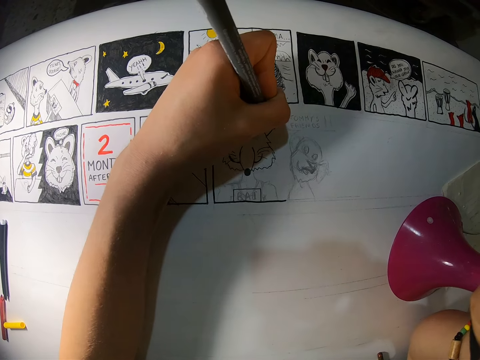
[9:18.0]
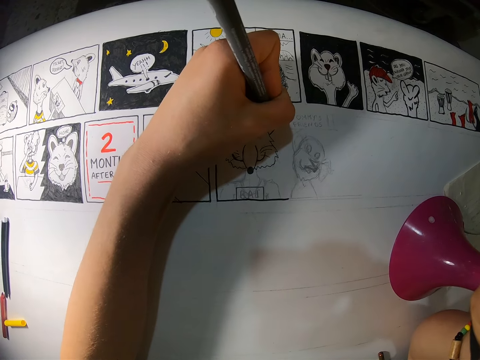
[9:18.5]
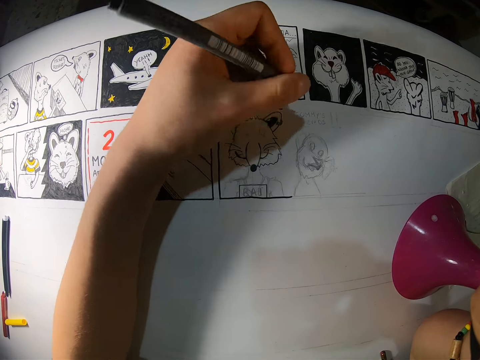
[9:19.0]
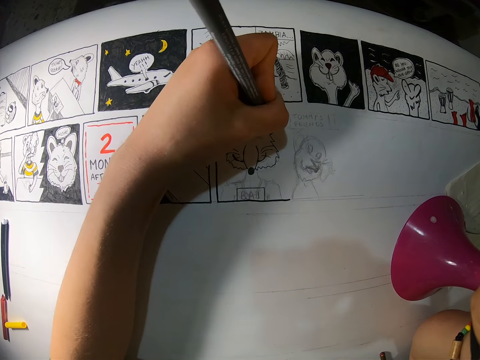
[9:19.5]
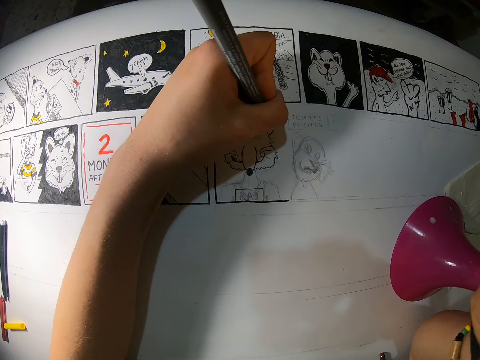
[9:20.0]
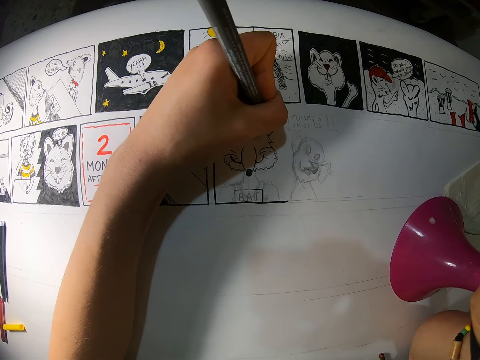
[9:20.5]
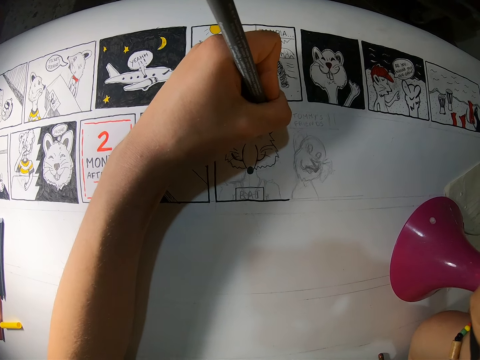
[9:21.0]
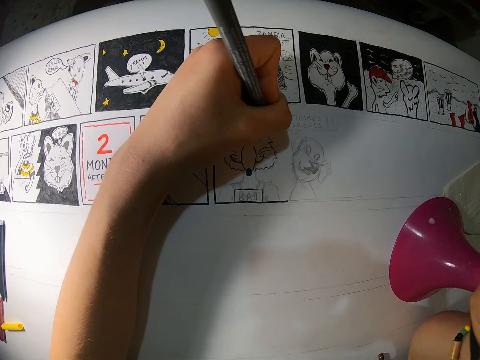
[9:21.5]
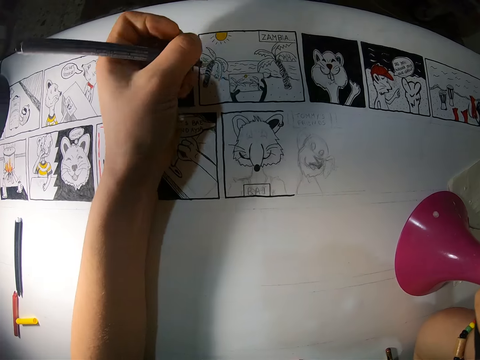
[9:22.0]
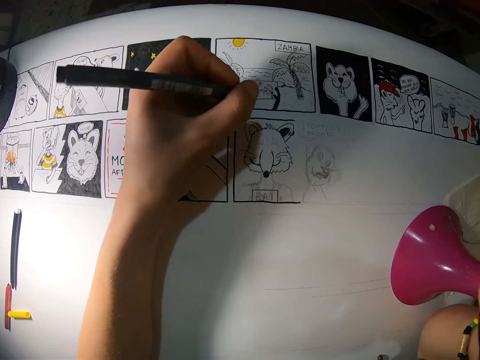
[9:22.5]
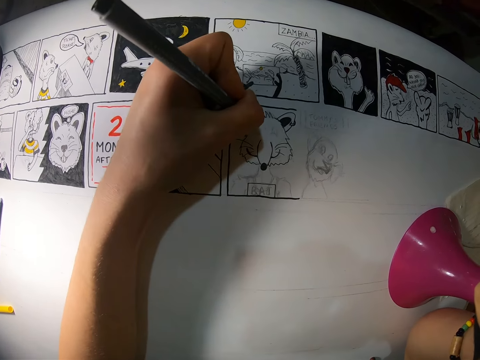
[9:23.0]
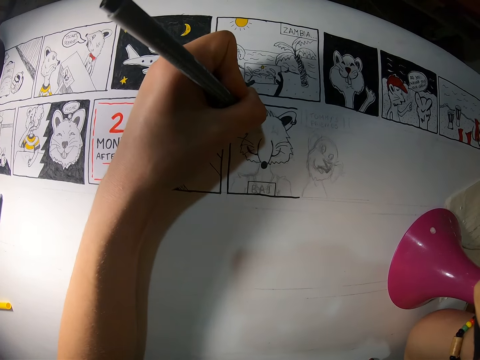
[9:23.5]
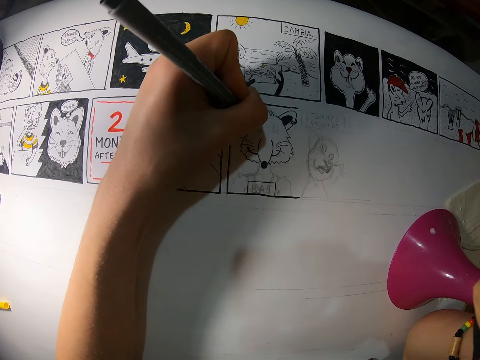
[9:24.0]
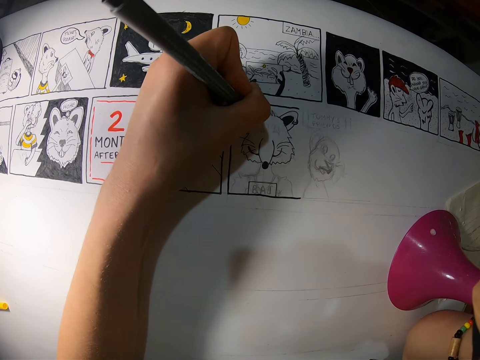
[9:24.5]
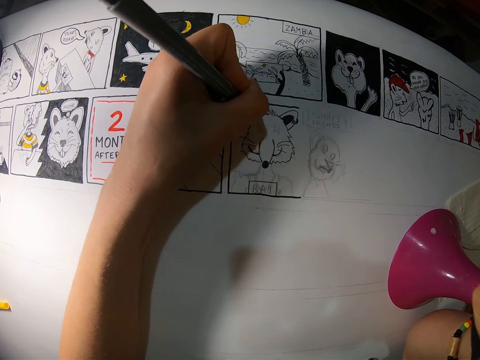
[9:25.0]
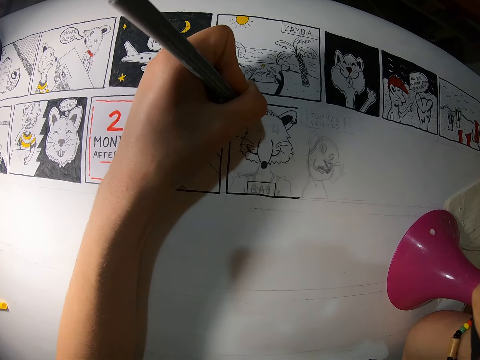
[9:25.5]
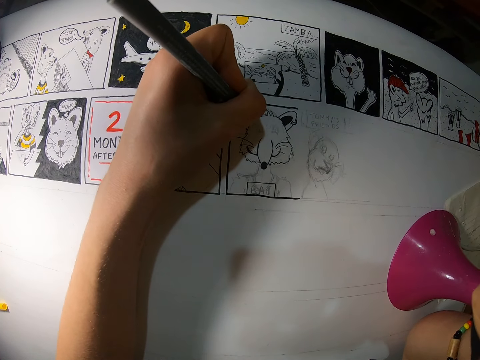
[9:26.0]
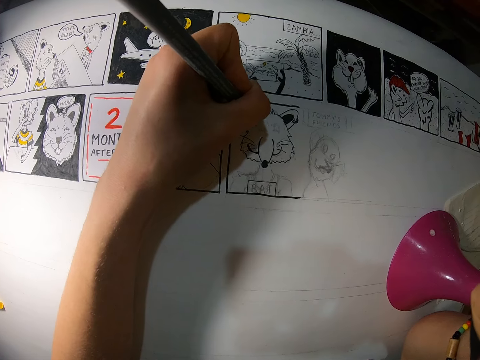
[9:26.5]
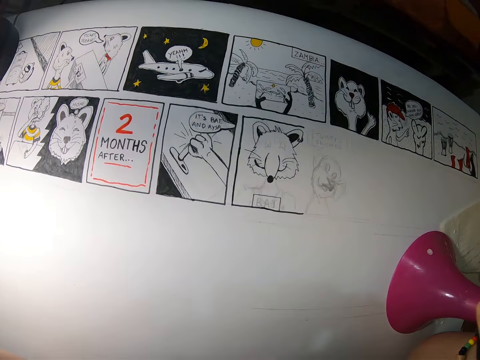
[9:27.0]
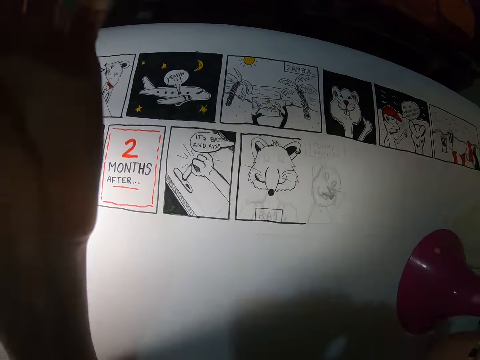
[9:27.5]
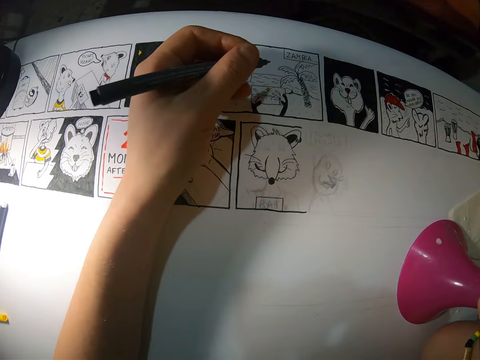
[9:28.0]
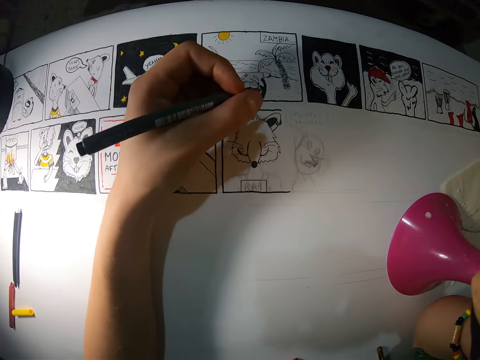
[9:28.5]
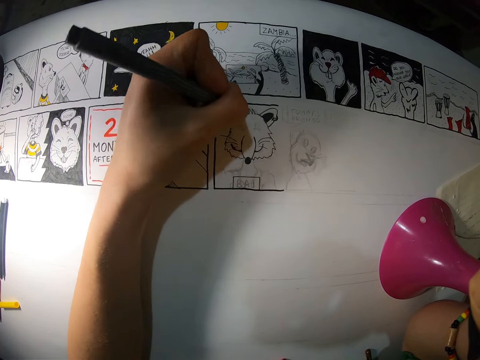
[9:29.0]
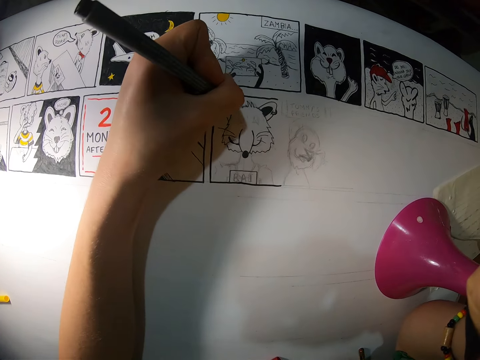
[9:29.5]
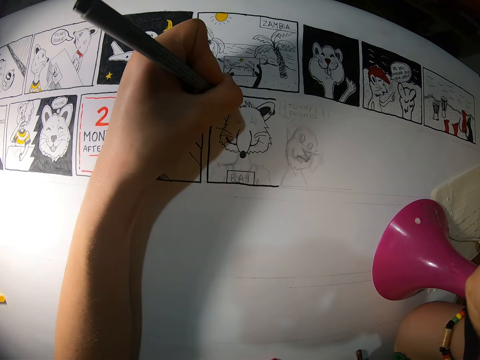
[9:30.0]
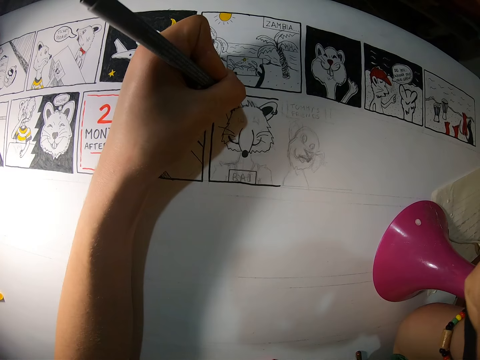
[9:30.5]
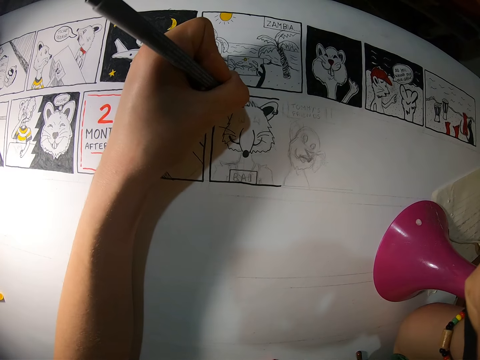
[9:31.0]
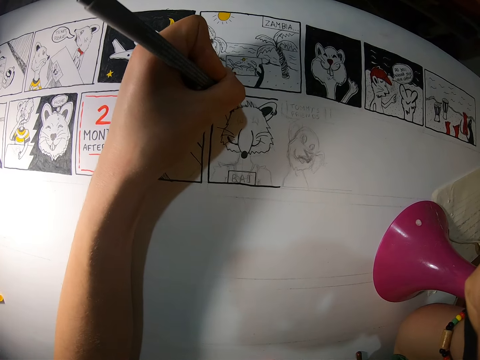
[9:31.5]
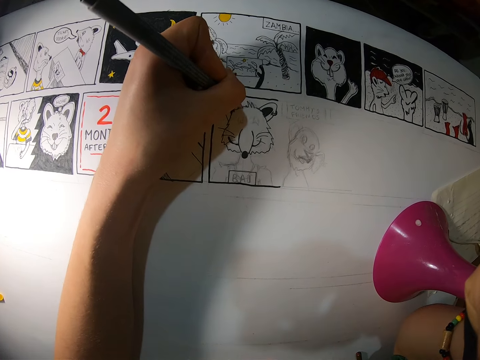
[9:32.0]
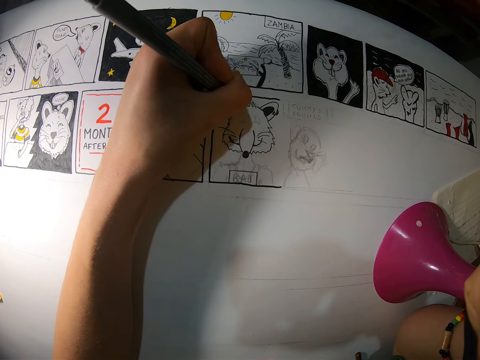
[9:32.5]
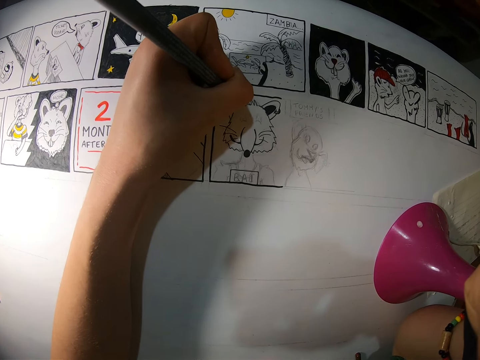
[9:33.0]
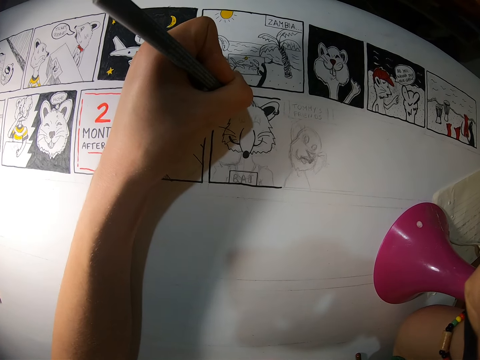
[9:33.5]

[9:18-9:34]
The camera wearer turns the pen. They draw a picture. They hold the pen. They draw the picture. They hold the pen. They draw the picture.

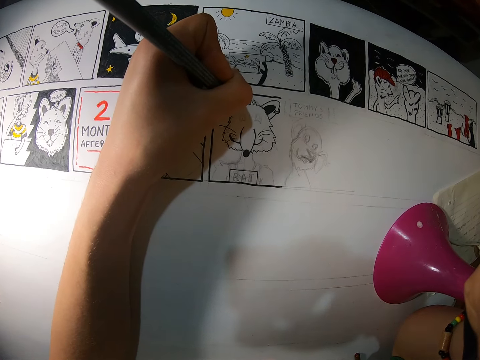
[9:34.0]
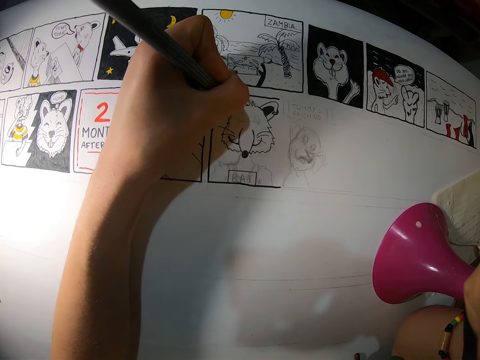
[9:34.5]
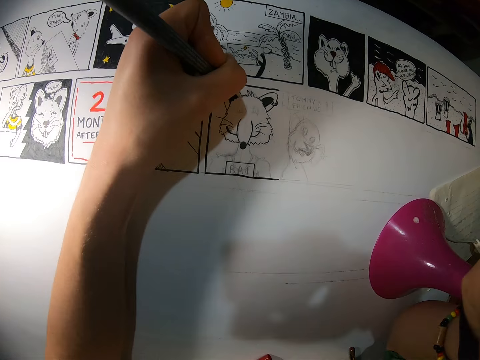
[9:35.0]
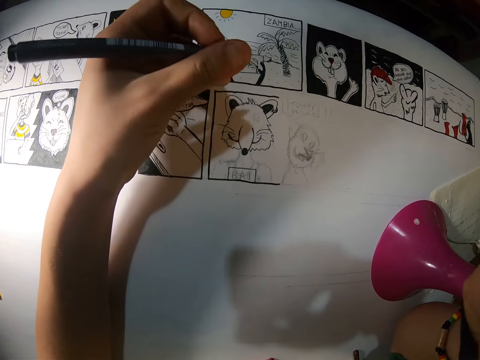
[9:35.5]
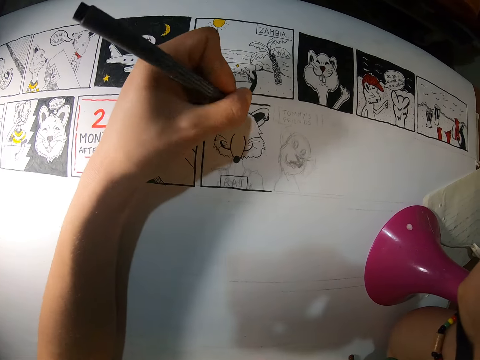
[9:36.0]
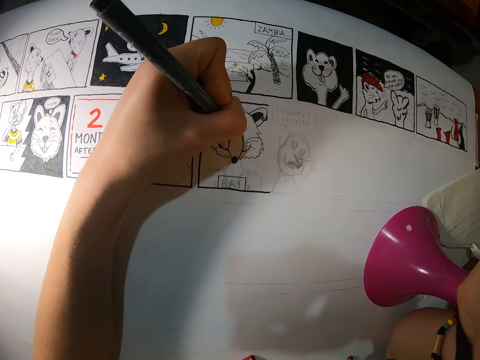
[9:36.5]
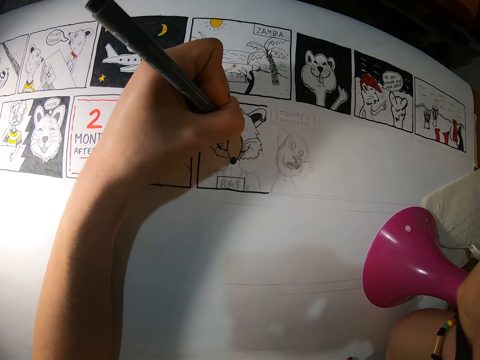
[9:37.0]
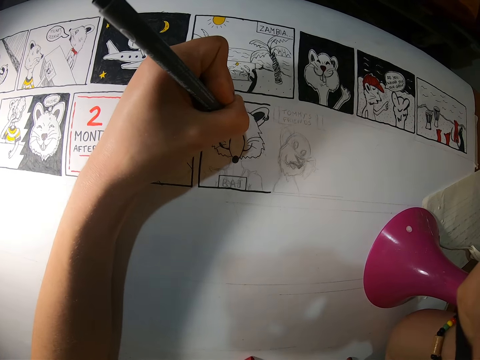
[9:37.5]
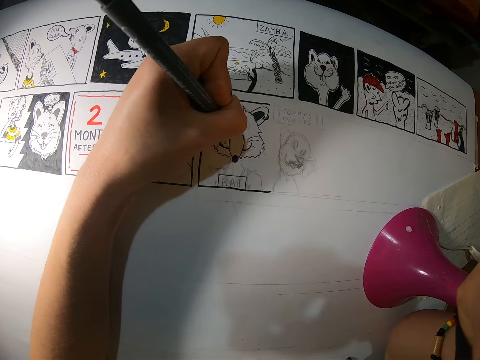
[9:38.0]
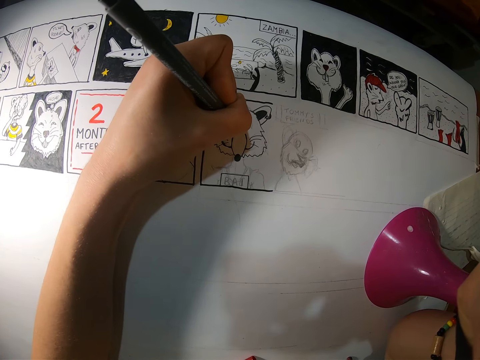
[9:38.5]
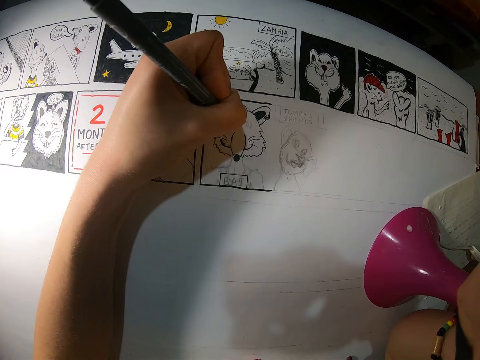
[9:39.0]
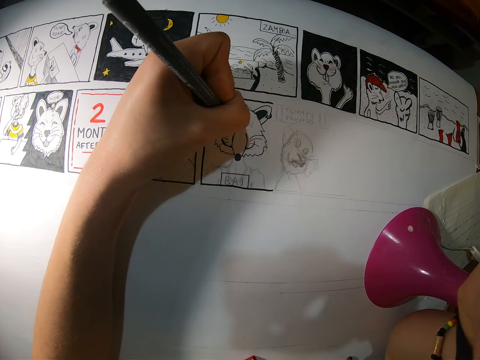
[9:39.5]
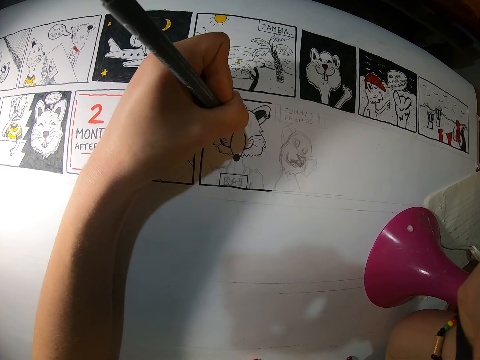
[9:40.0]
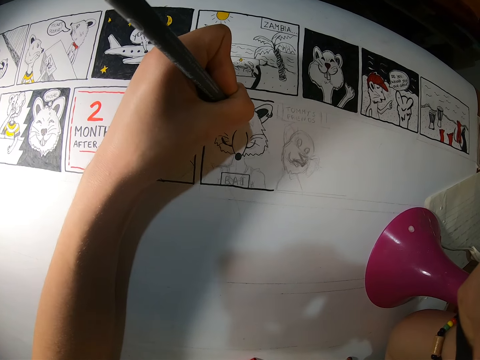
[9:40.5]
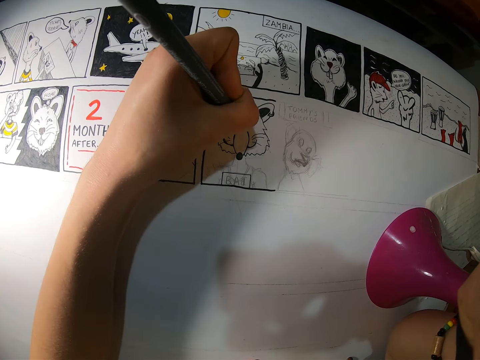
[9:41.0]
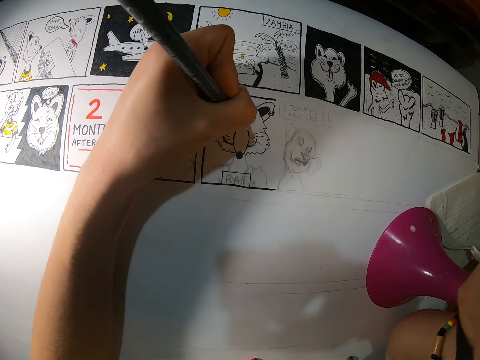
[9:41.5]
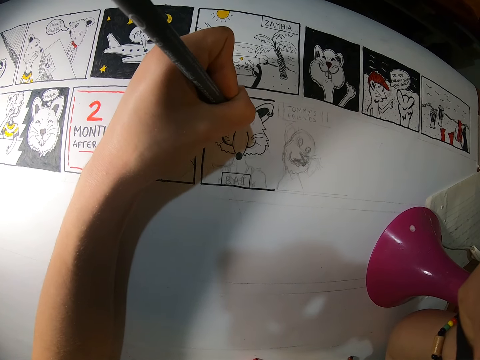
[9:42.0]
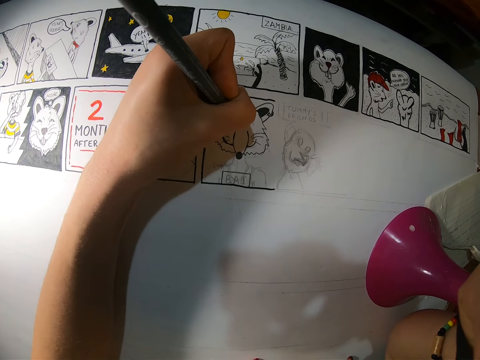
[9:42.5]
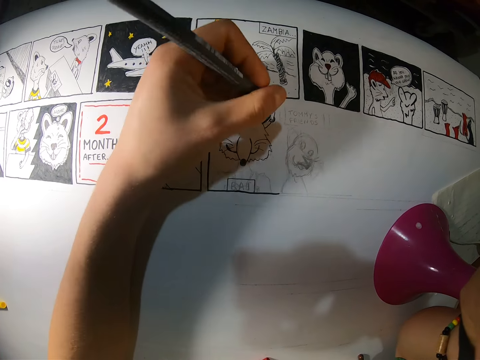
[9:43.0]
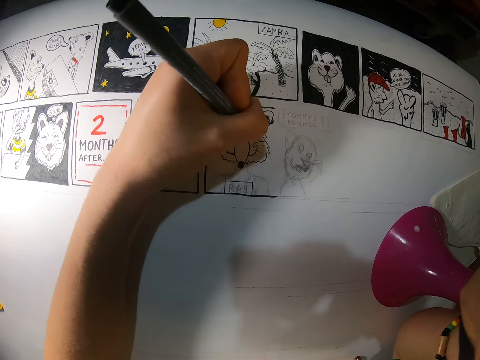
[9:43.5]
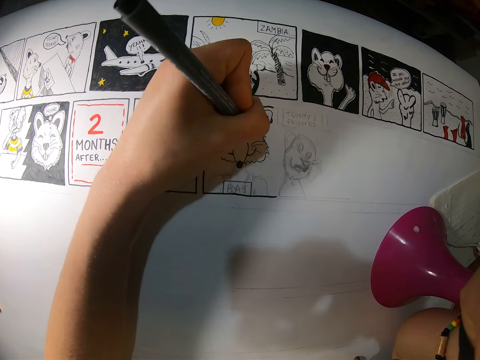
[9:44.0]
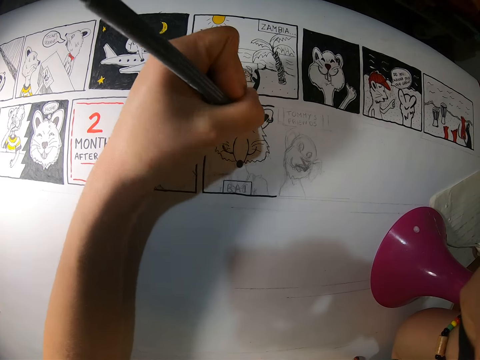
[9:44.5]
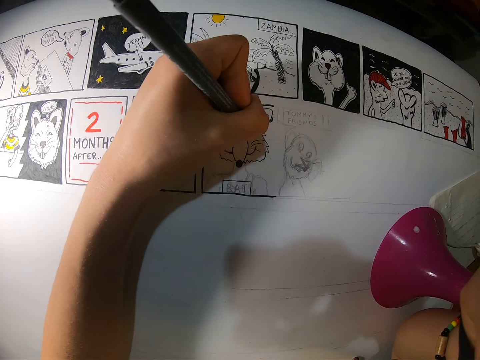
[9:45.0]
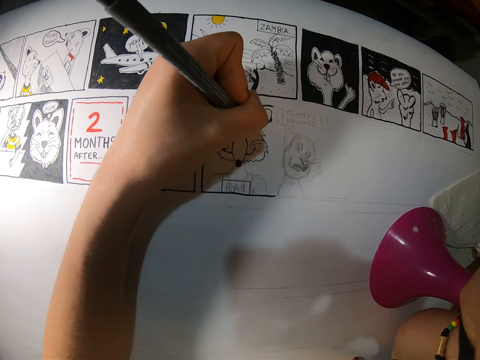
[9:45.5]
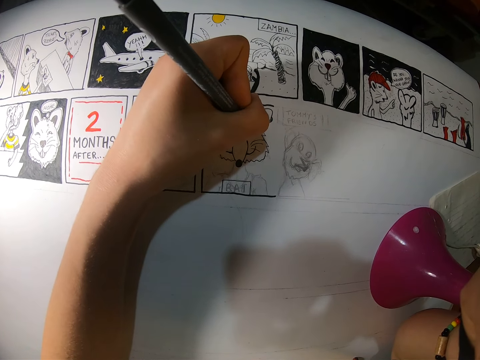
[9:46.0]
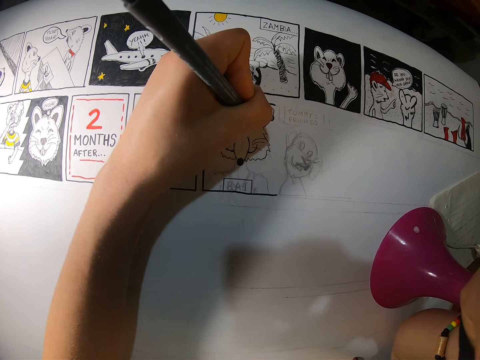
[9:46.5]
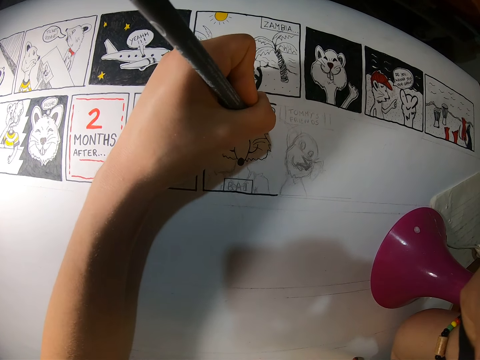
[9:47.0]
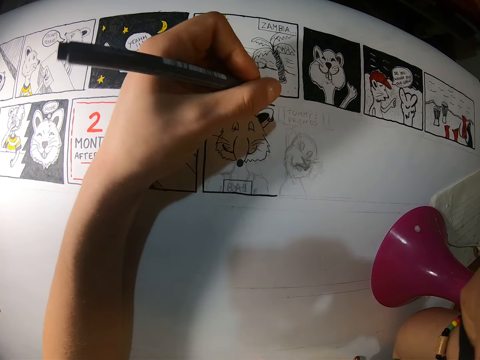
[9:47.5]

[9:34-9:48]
The camera wearer holds a pen. They draw a picture.
